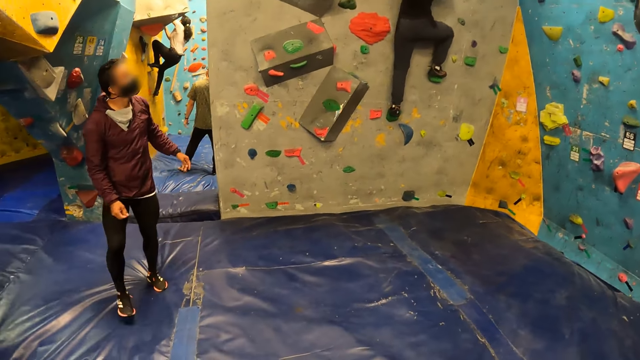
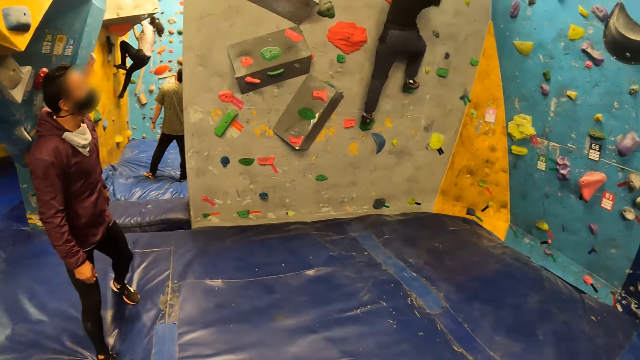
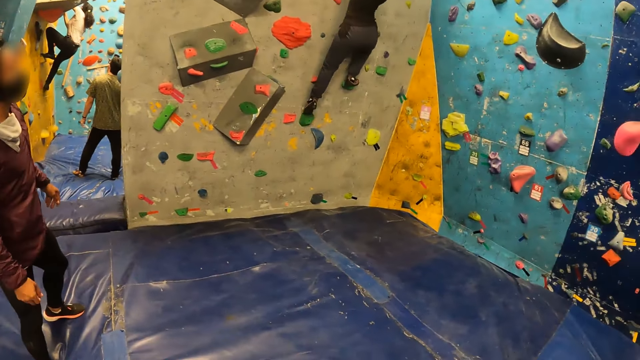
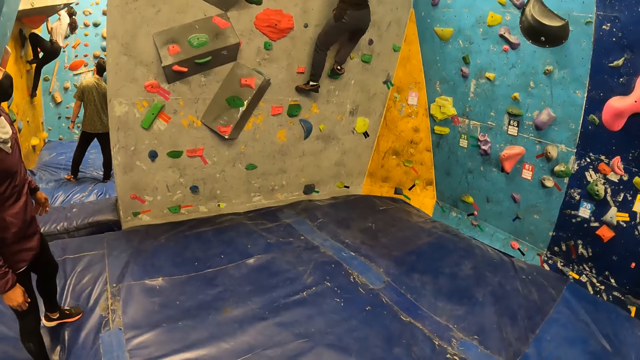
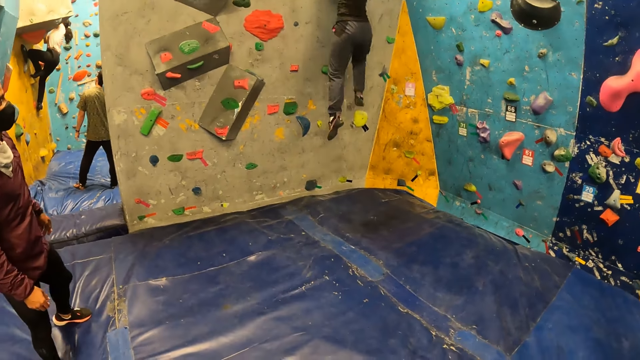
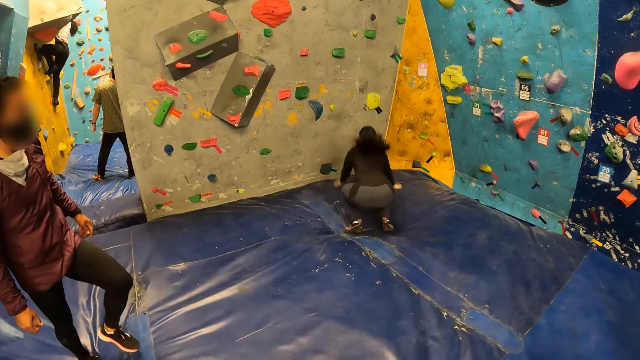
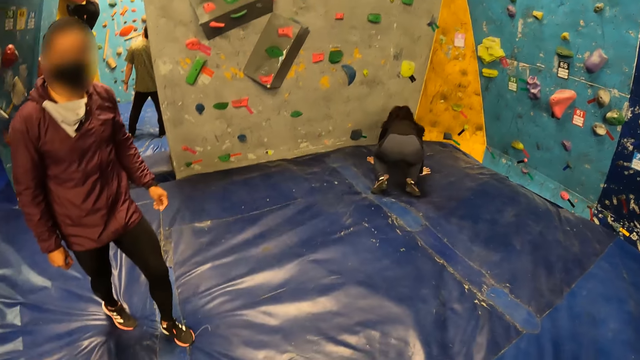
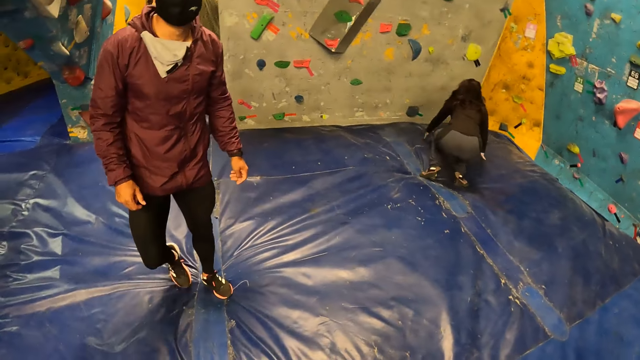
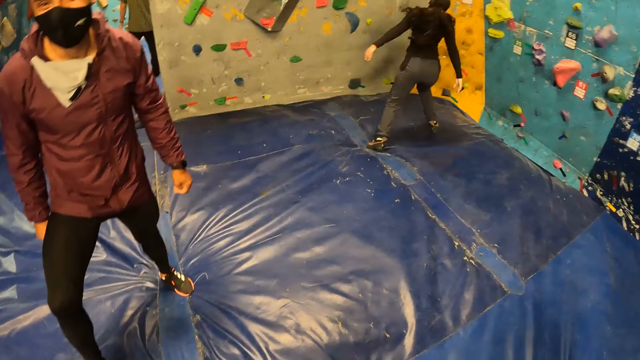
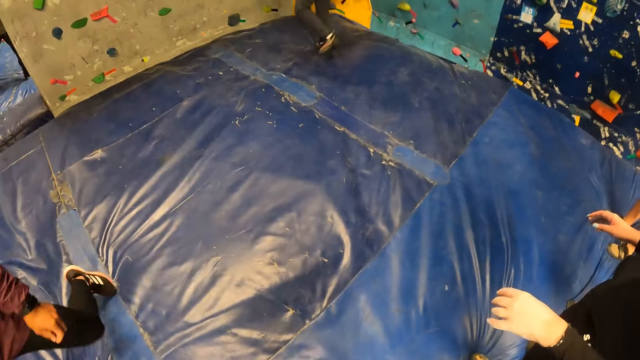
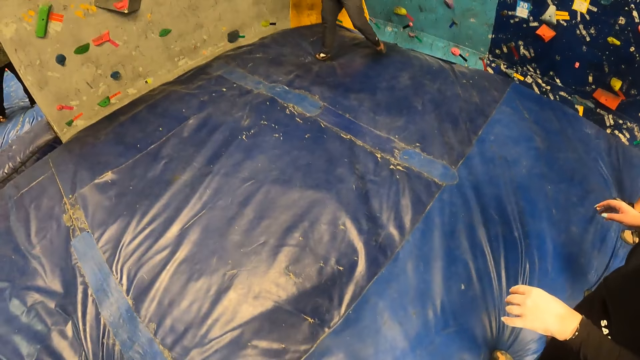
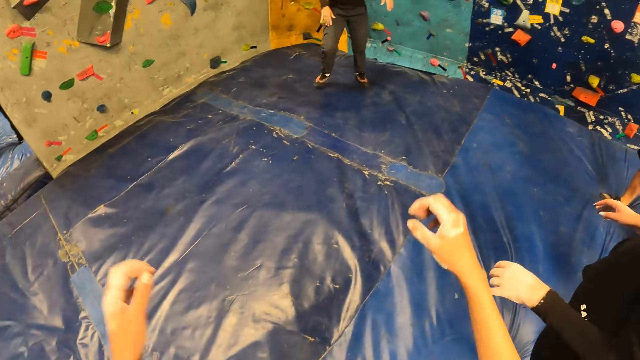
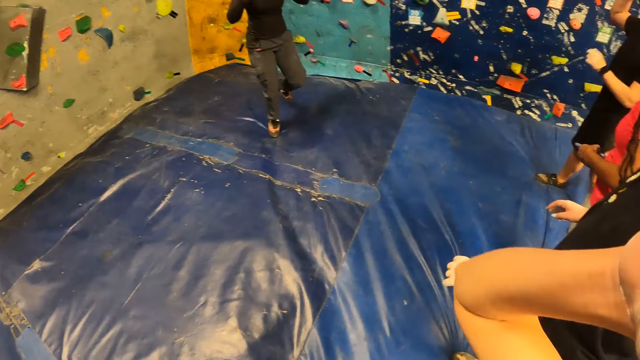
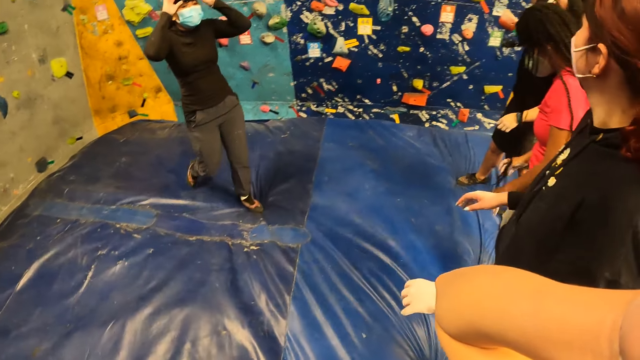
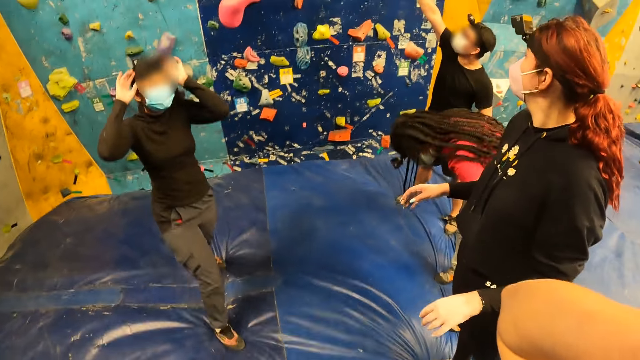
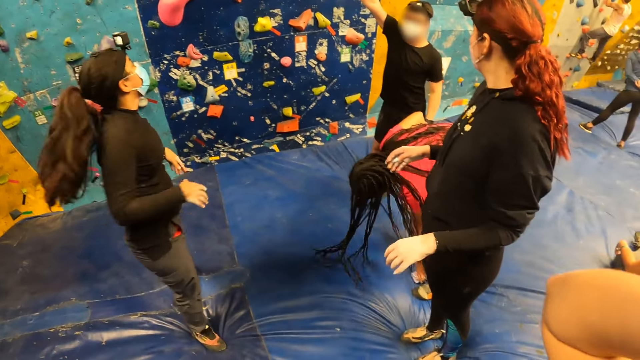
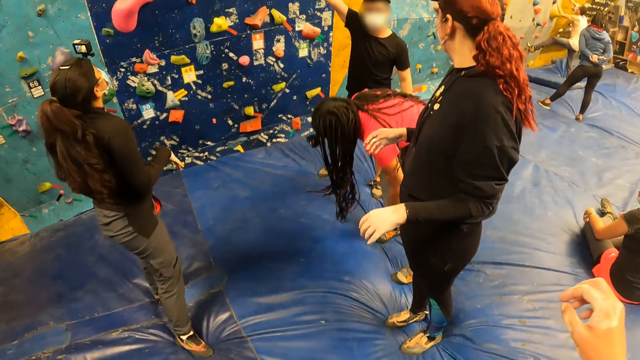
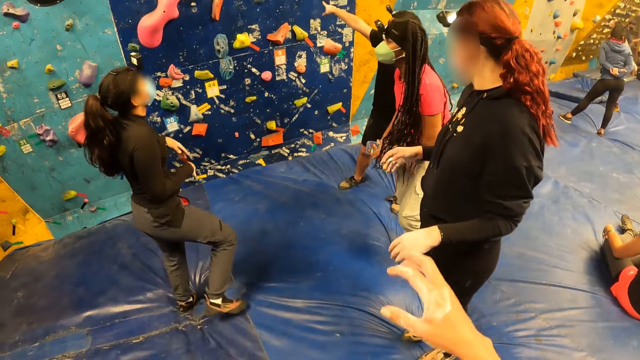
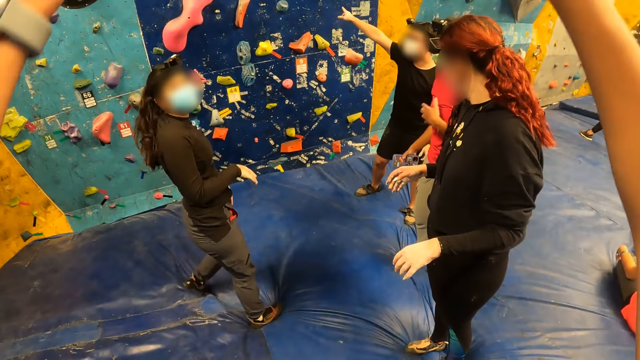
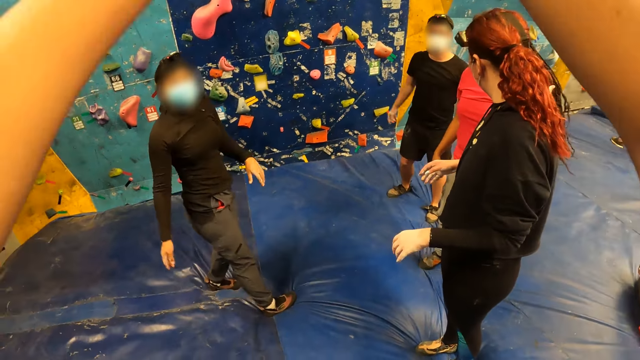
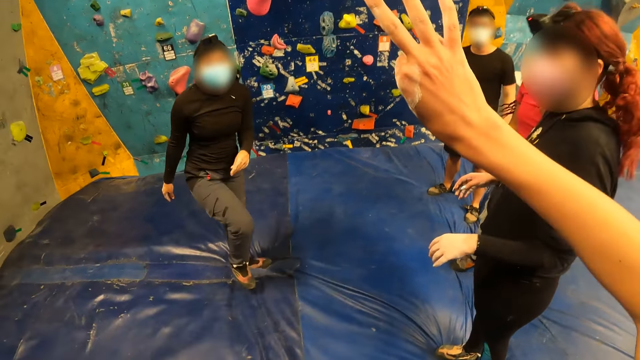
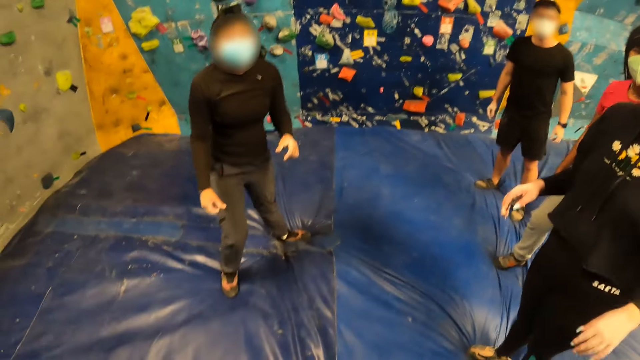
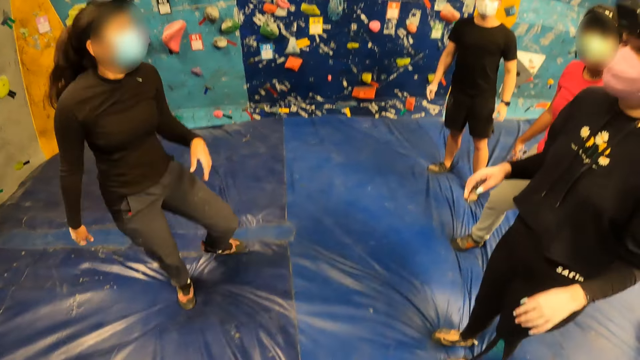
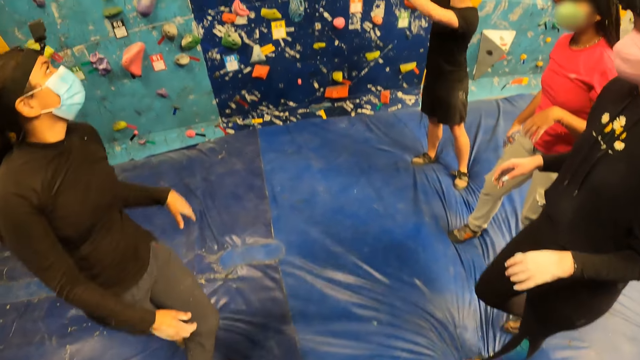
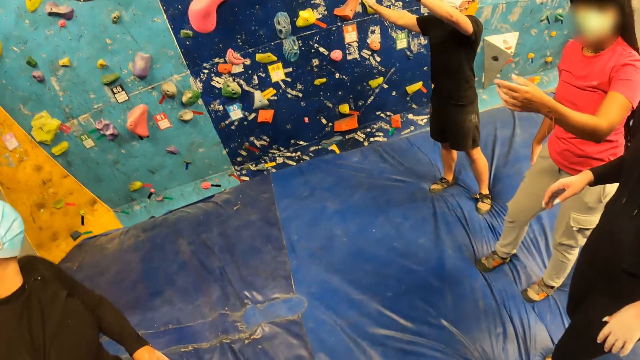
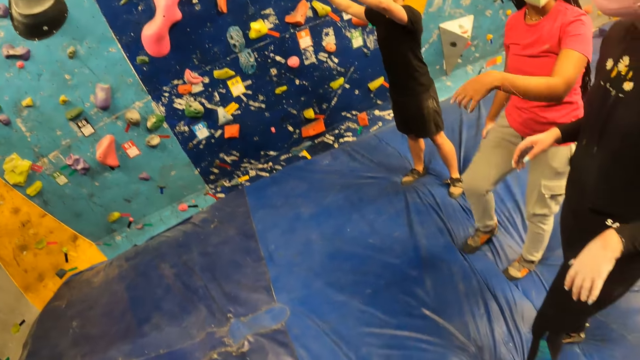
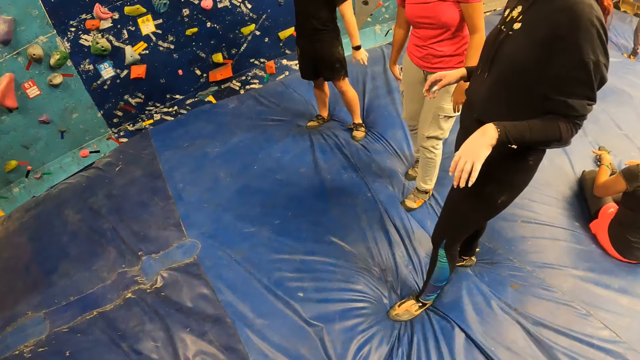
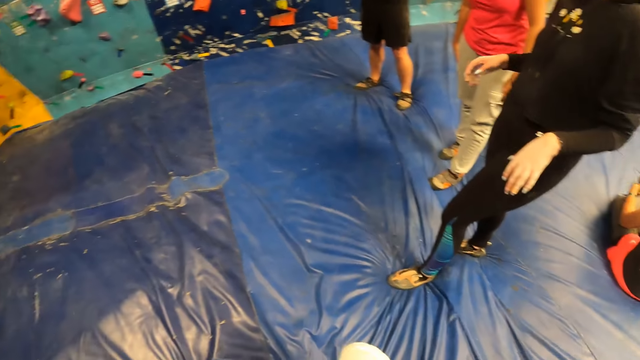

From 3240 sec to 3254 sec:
The woman jumps down from the bouldering wall to the blue mat. The camera wearer touches something. She adjusts the camera on her face with her hands. The woman adjusts a camera on her face with her hands. The other woman picks up the phone from the mat with her left hand. The camera wearer makes a hand gesture. She converses with the first woman, another woman and a man.

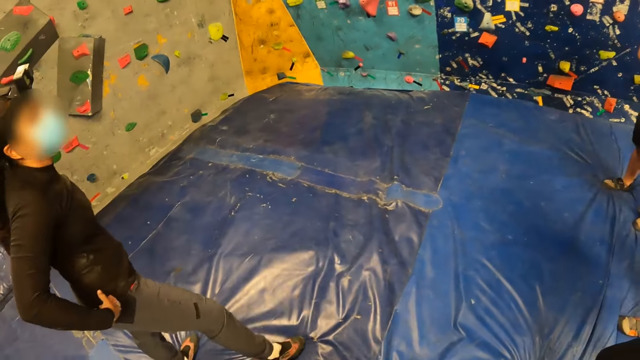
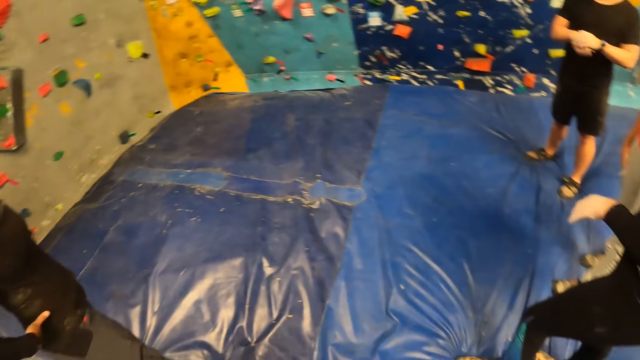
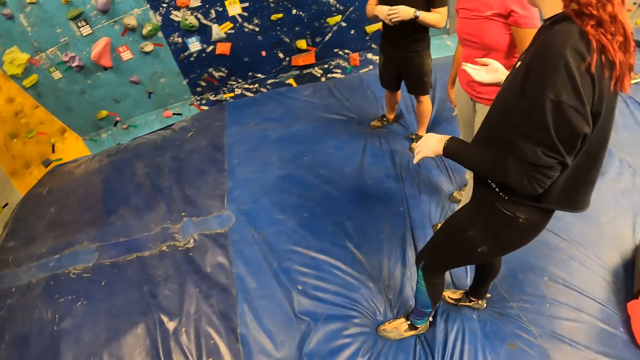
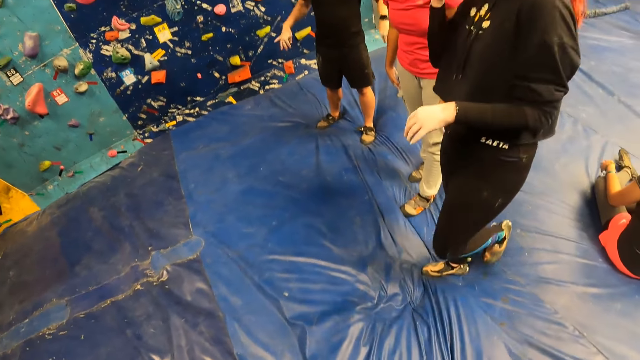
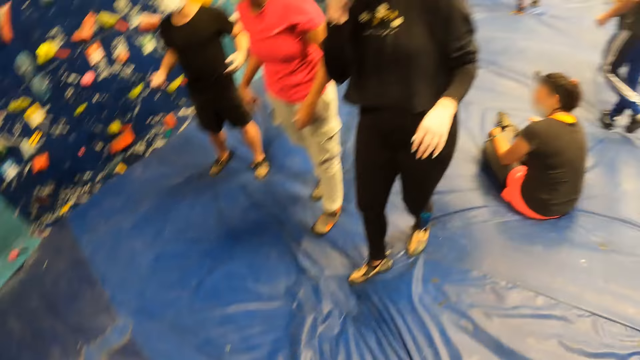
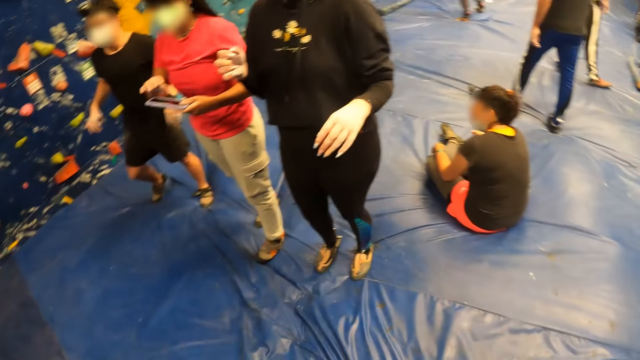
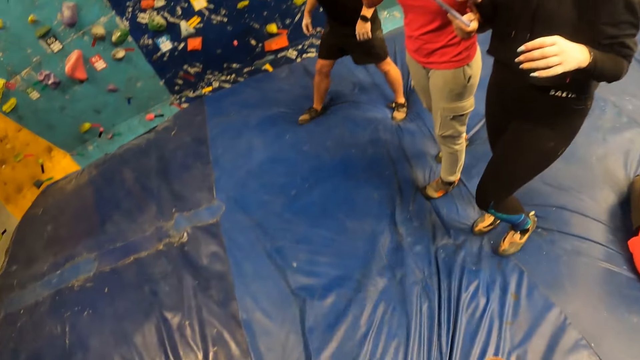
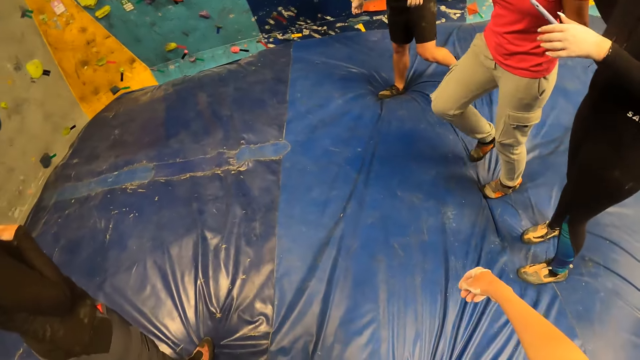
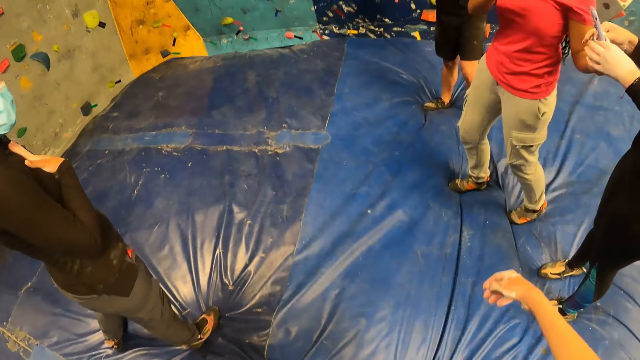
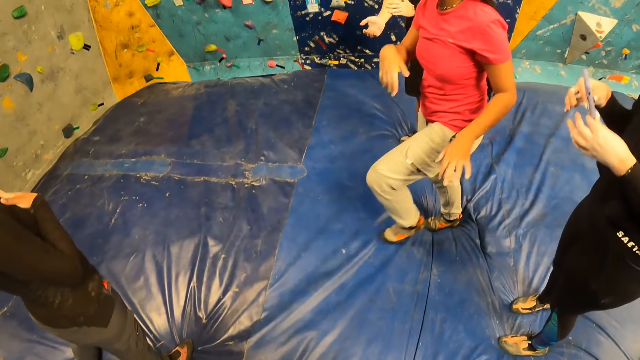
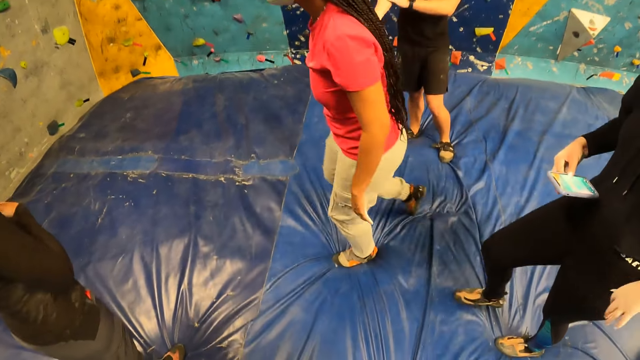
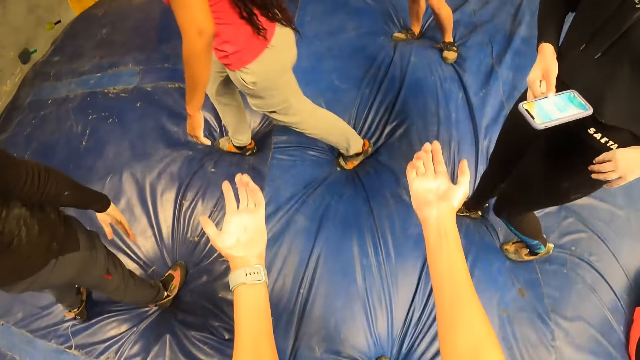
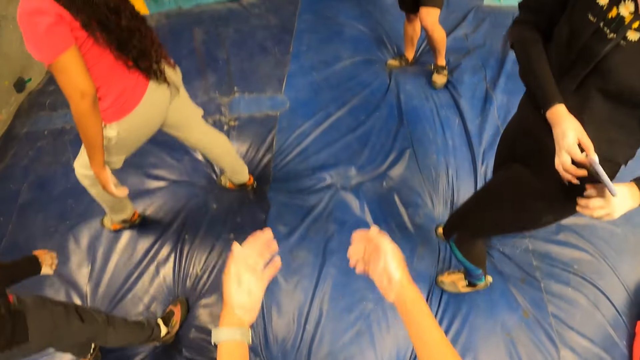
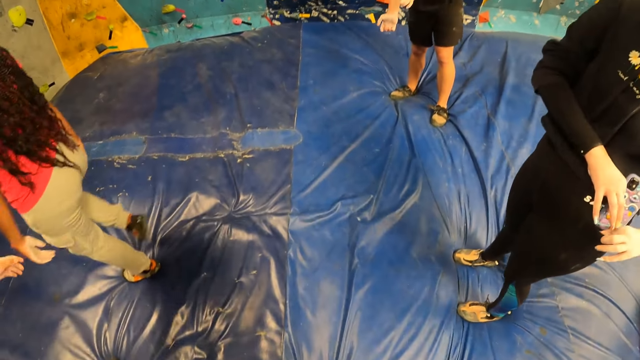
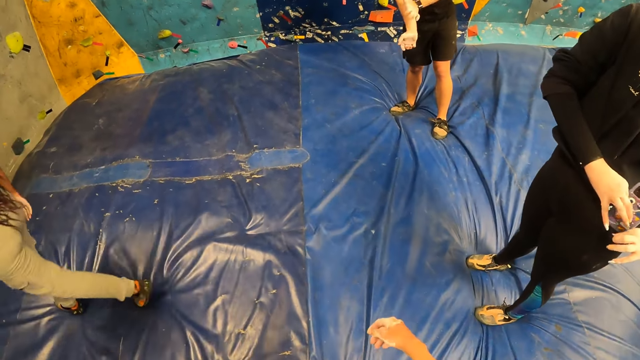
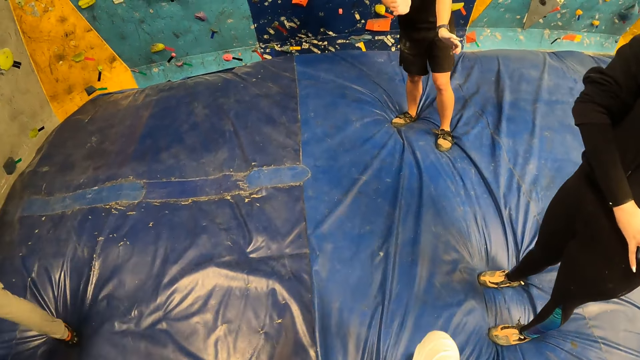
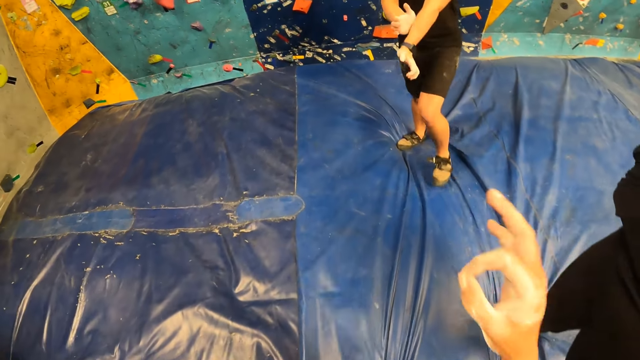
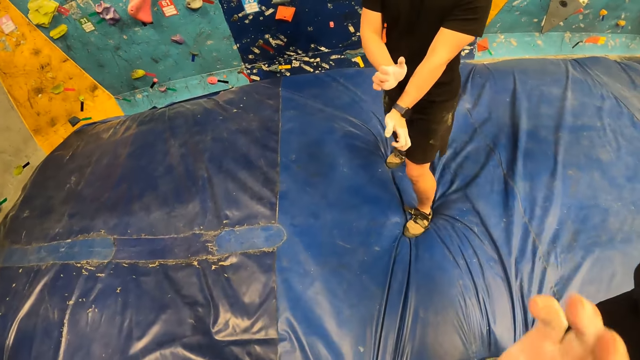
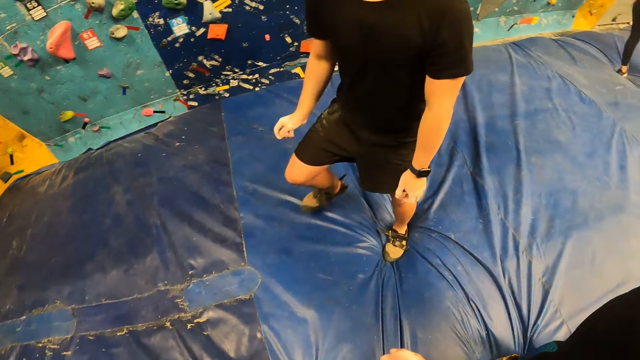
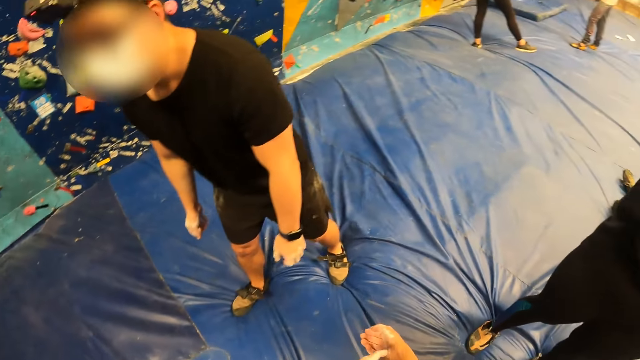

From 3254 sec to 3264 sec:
A man shakes hands. A woman moves hands. The woman takes the phone from another woman with both hands. The man, the other woman and the first woman move around. The man uses the phone. The first woman puts the phone in her trouser pocket with her right hand. The camera wearer gestures with her right hand. The man hits his left hand with his right wrist and walks around.
